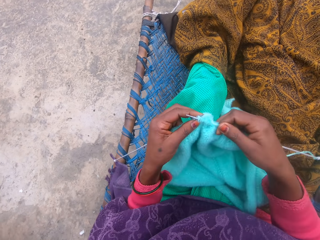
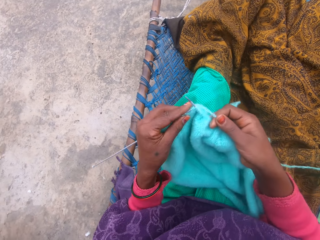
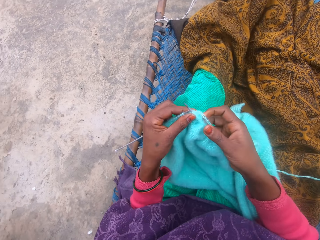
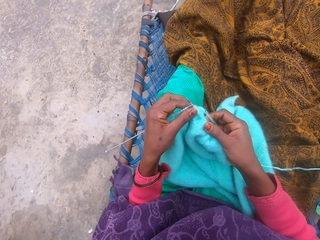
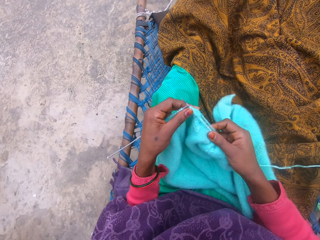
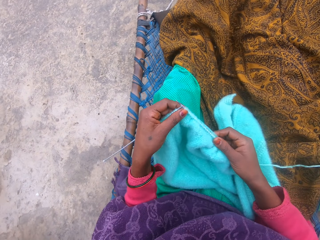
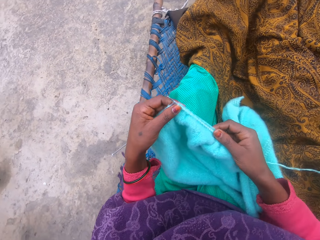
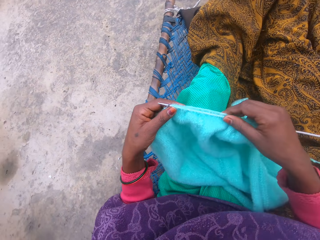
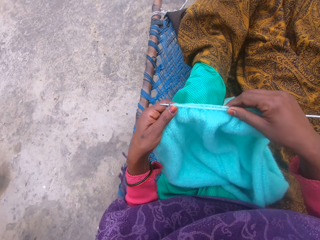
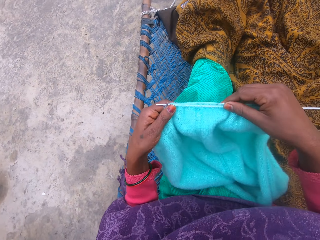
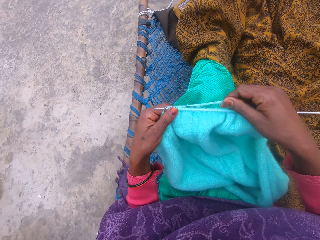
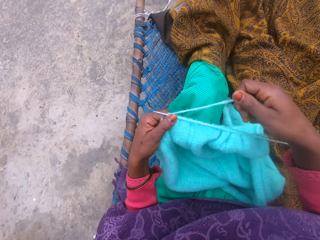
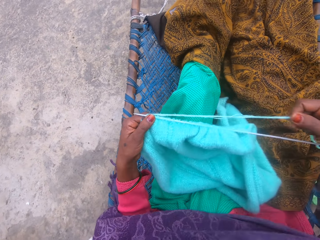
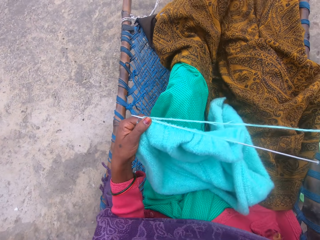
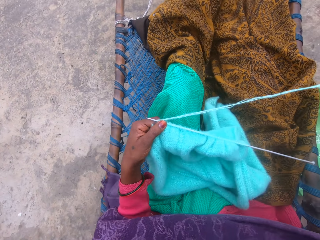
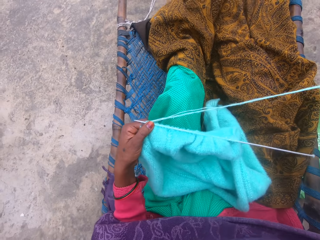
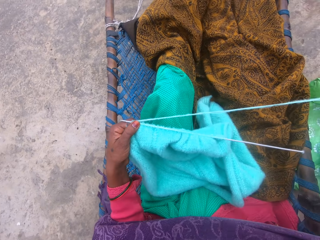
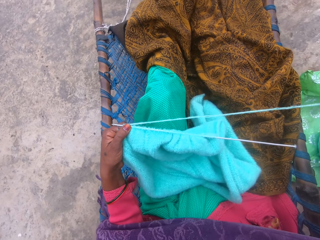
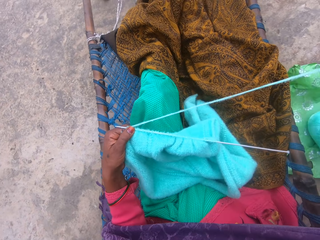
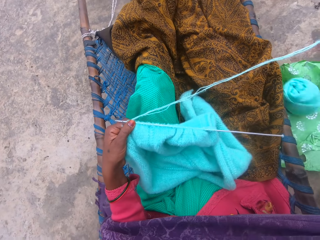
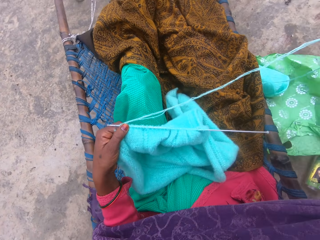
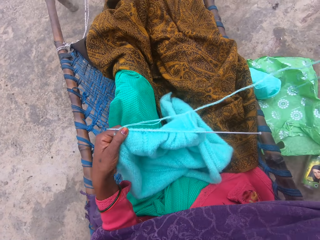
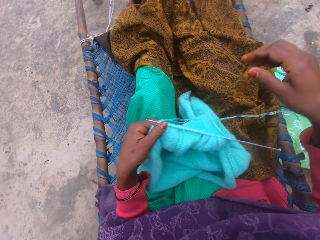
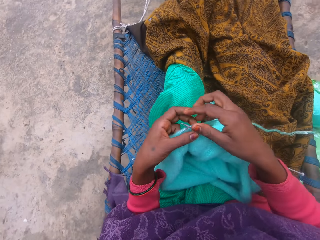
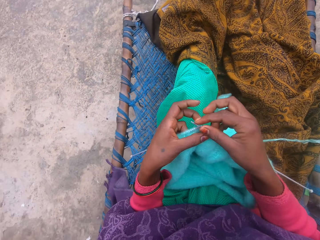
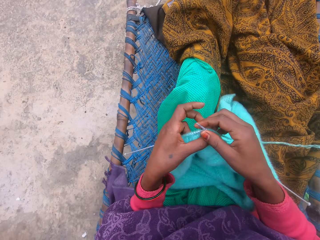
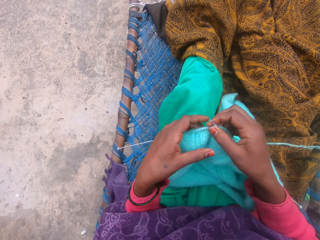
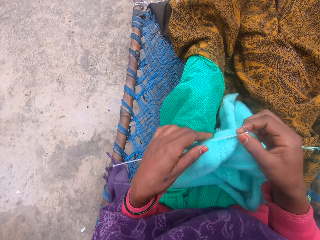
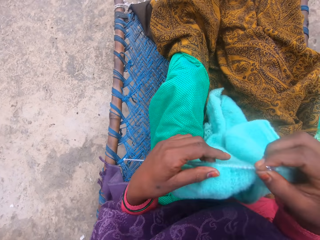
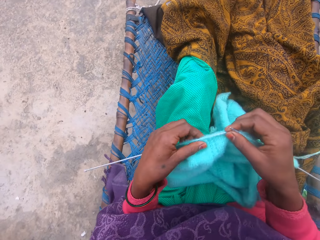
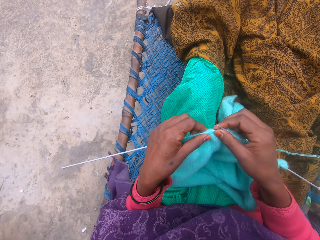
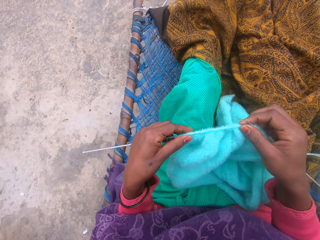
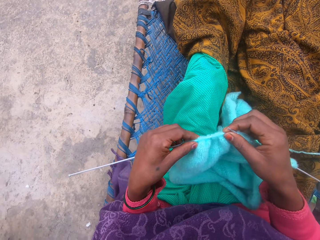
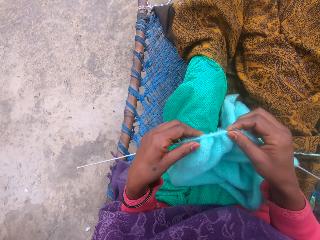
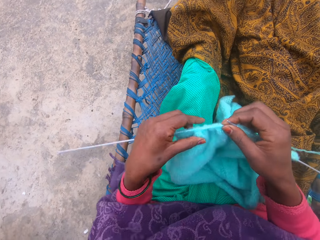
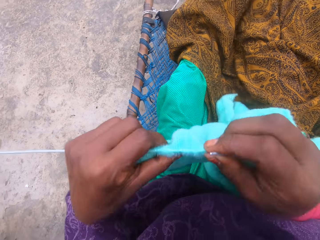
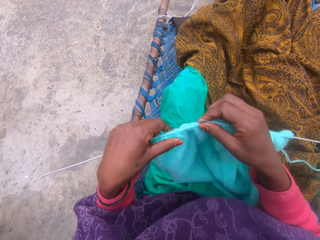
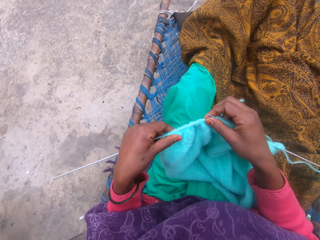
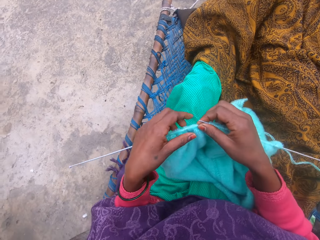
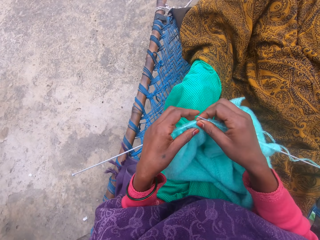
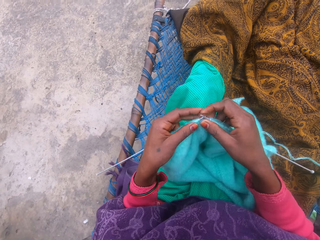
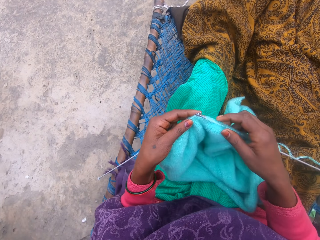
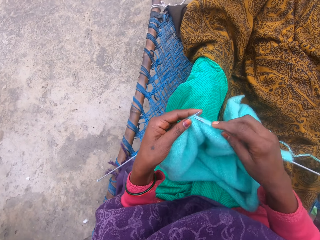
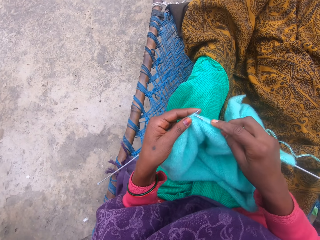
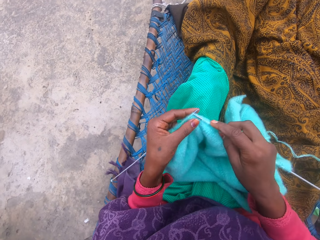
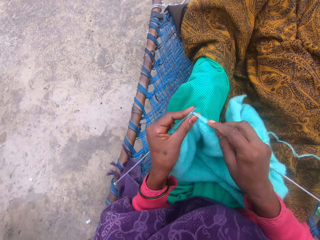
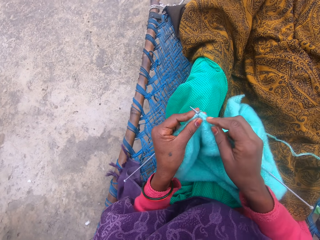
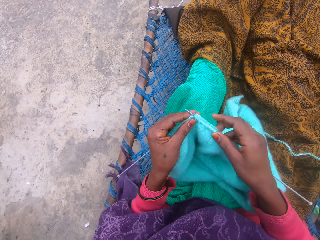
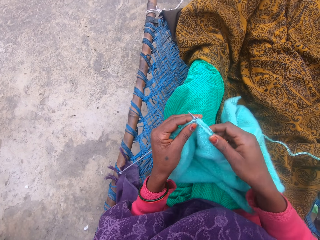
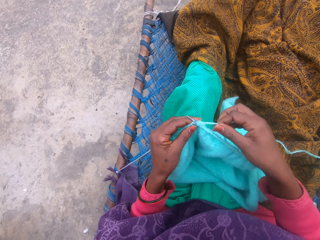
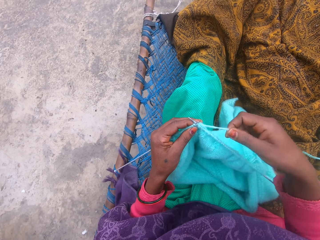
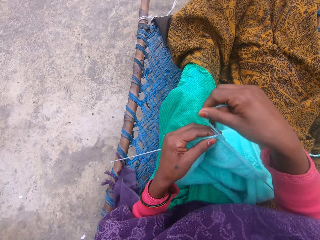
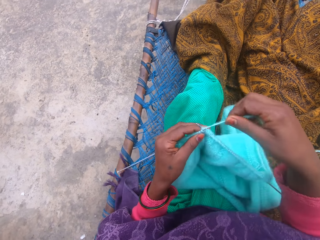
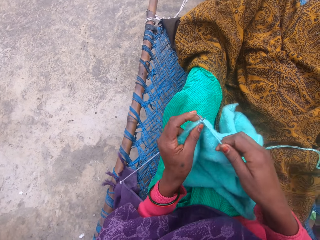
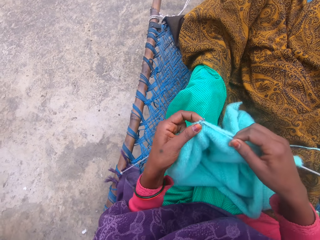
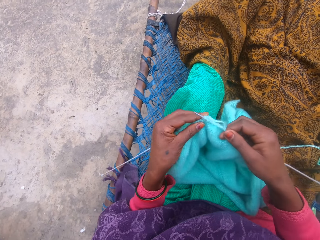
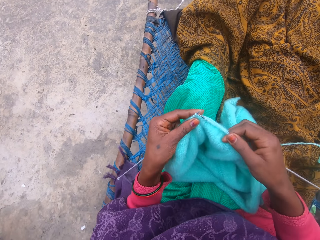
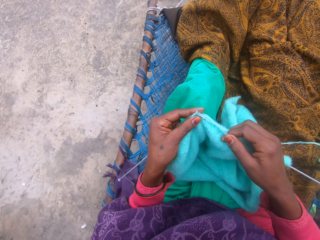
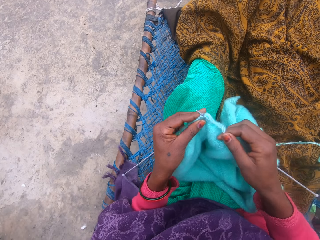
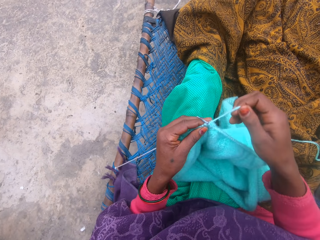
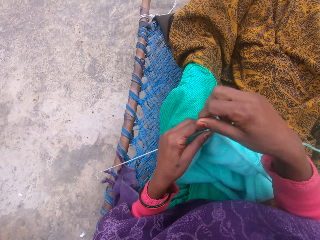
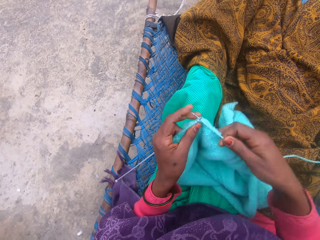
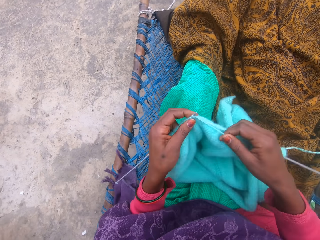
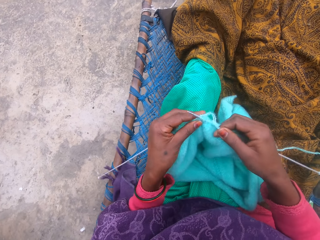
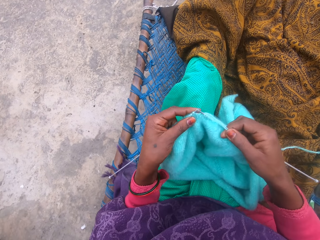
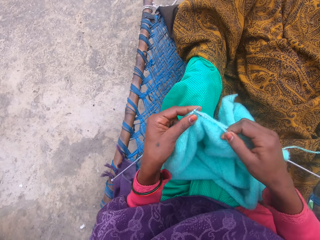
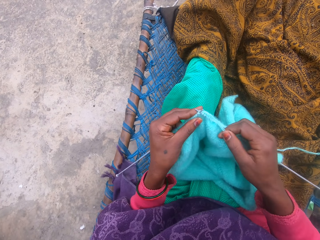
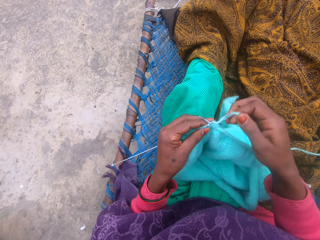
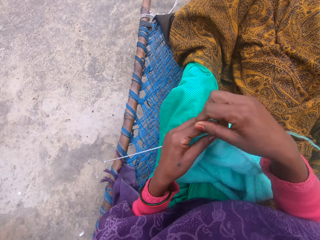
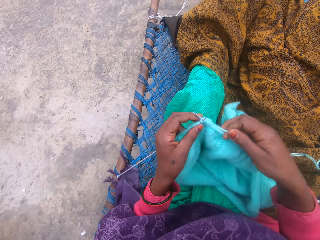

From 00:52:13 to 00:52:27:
The camera wearer pulls the fabric by the right hand on the crochet hook. She adjusts the yarn with her right hand. She pulls knitting wool by the right hand. She adjusts the crochet with her left hand. She lifts up the fabric, places down the fabric, pushes the fabric on the crochet hook, places down the fabric and lifts up the fabric. She knits the yarn with the needle.

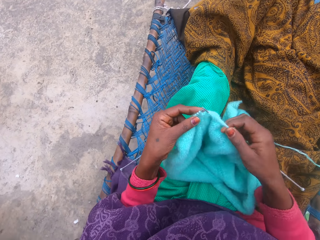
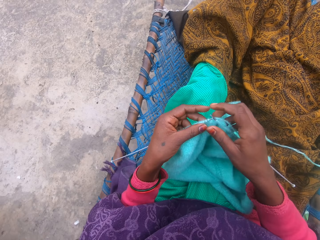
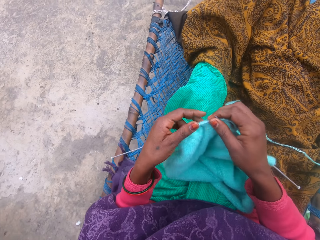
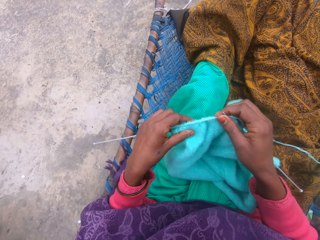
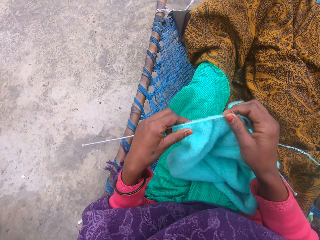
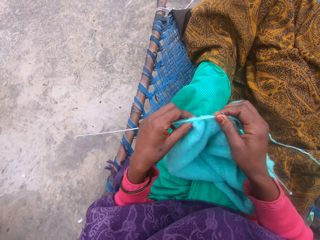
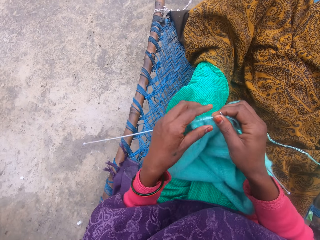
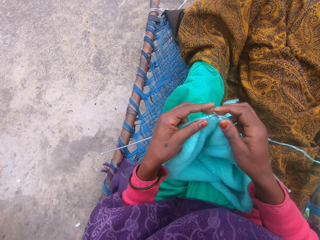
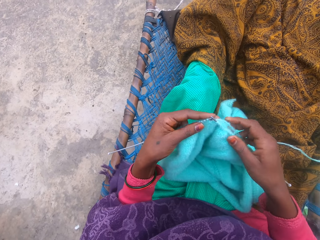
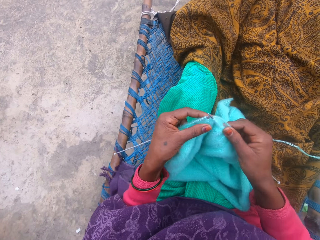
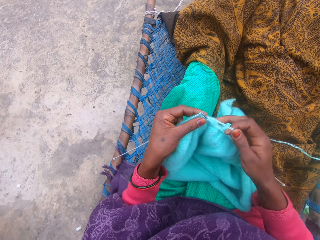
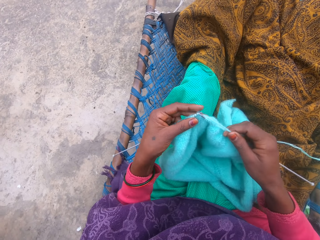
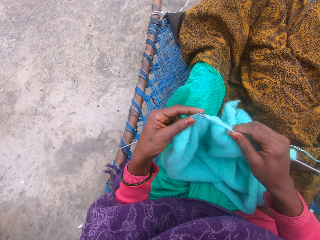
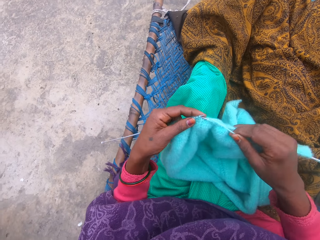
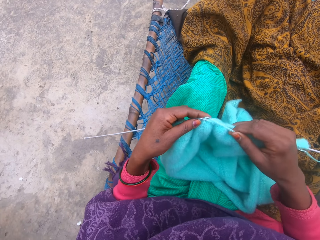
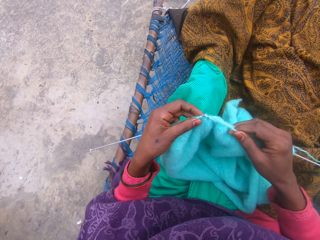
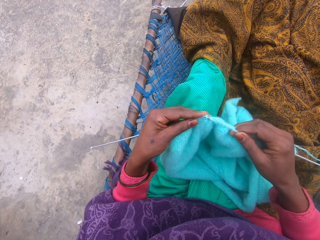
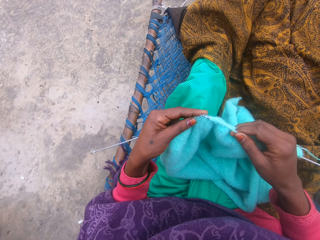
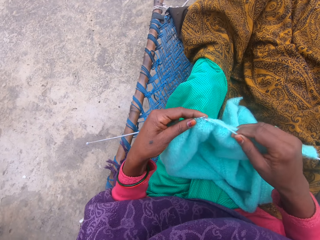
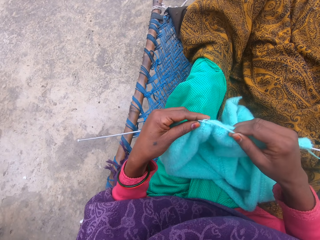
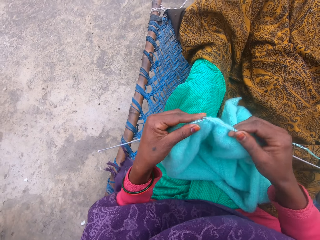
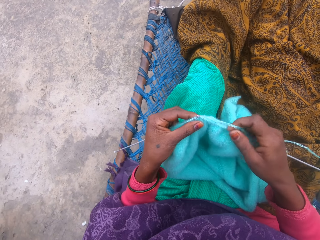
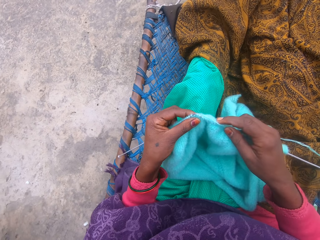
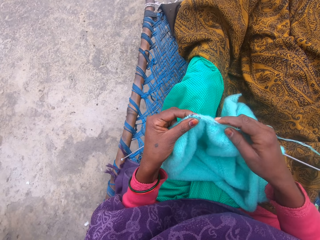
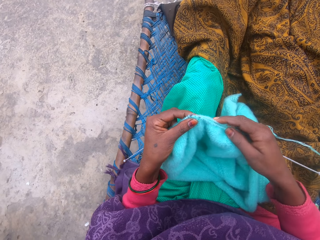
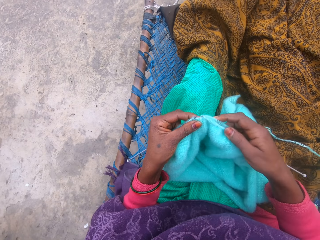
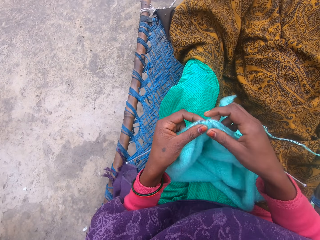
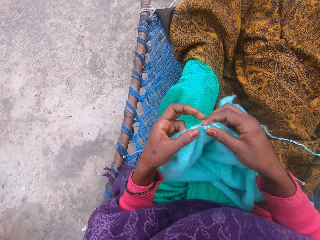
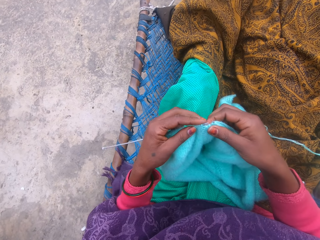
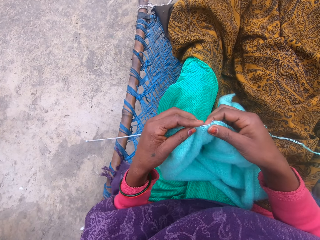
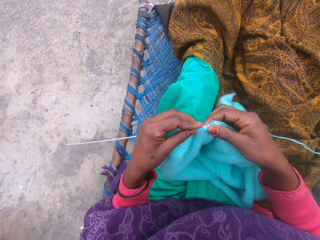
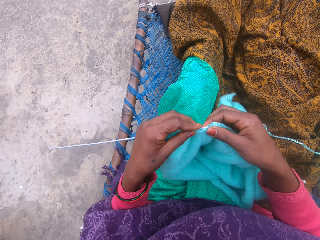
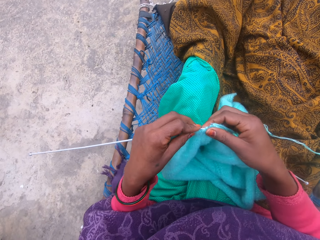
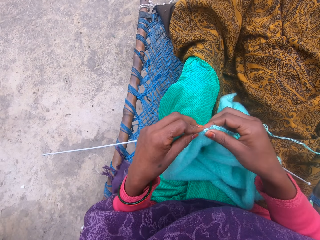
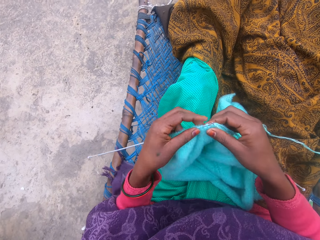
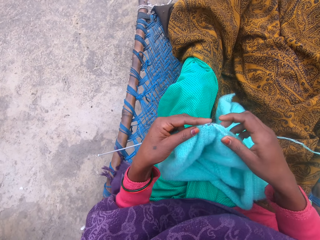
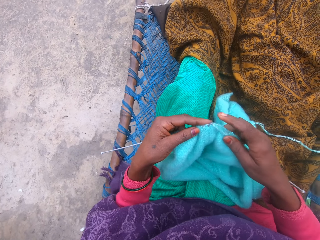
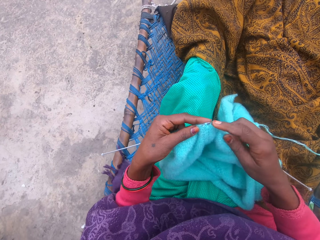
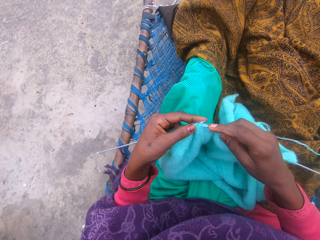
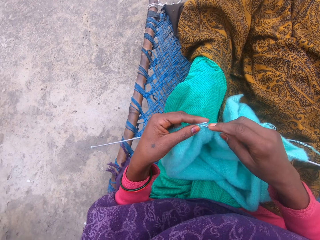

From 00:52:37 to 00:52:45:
The camera wearer adjusts the crochet with her left hand. She knits the yarn with the needle.
